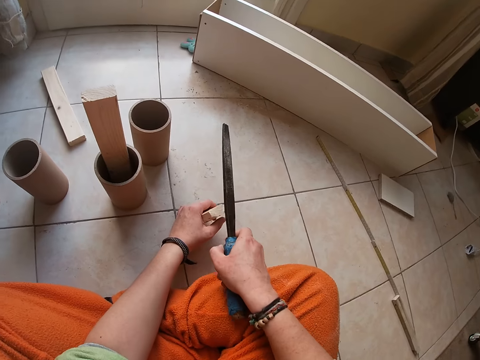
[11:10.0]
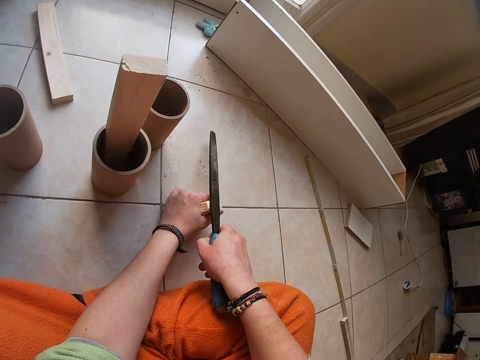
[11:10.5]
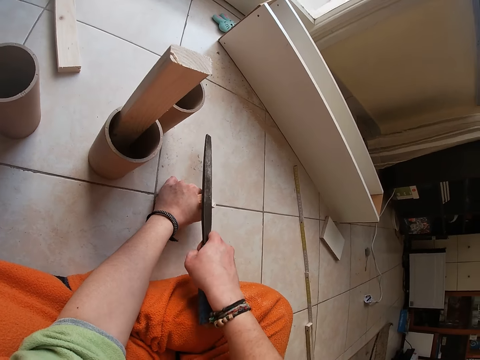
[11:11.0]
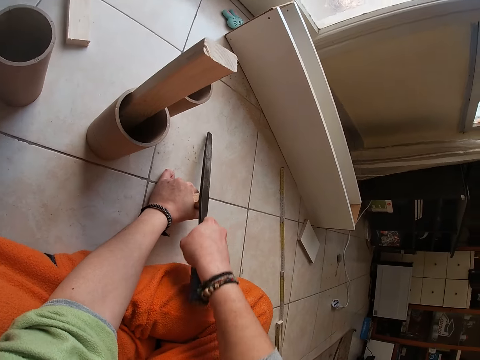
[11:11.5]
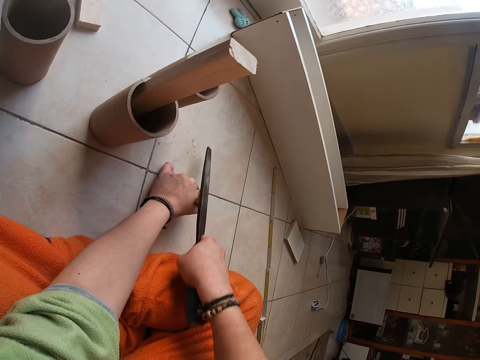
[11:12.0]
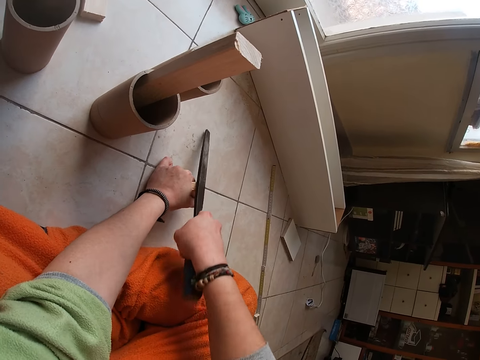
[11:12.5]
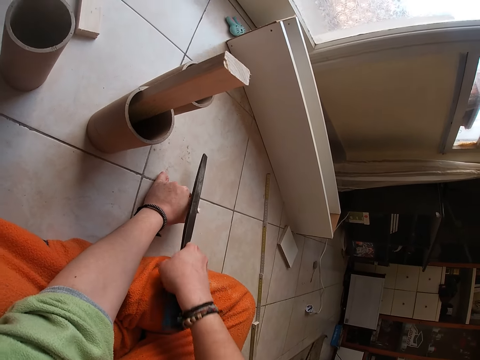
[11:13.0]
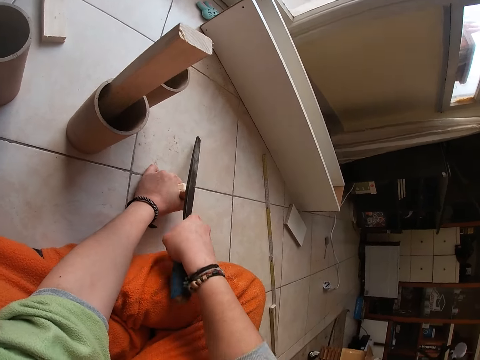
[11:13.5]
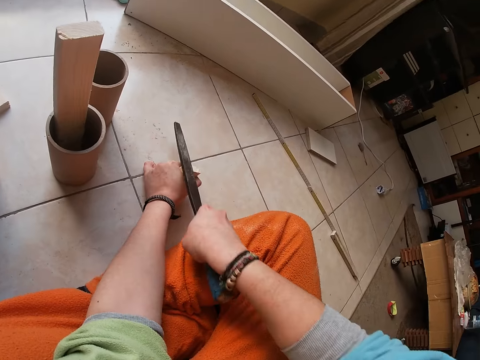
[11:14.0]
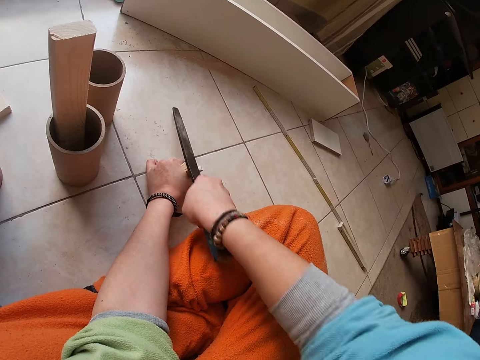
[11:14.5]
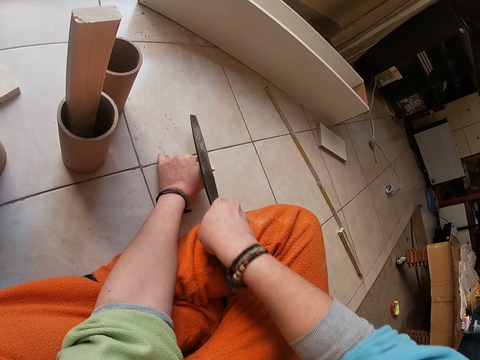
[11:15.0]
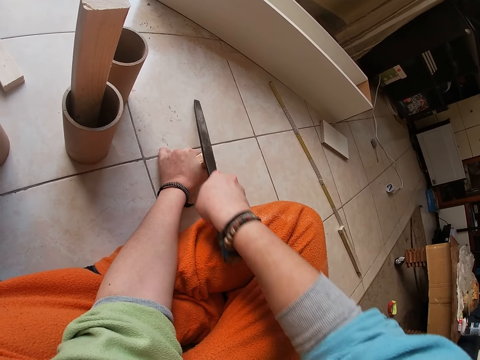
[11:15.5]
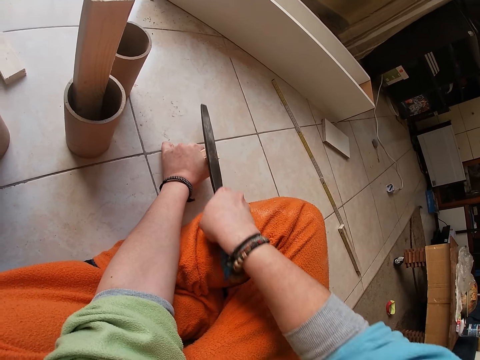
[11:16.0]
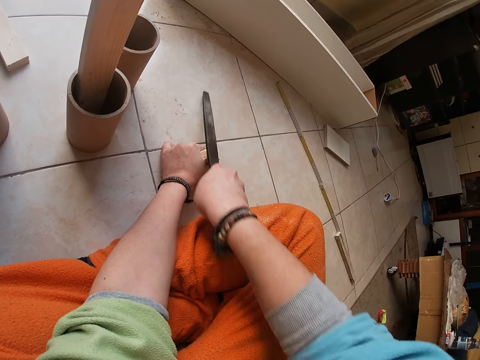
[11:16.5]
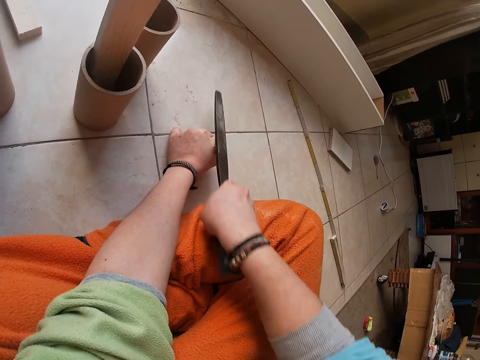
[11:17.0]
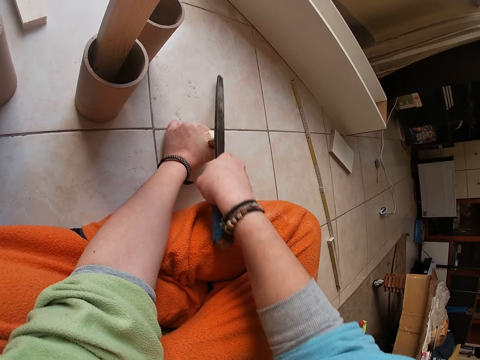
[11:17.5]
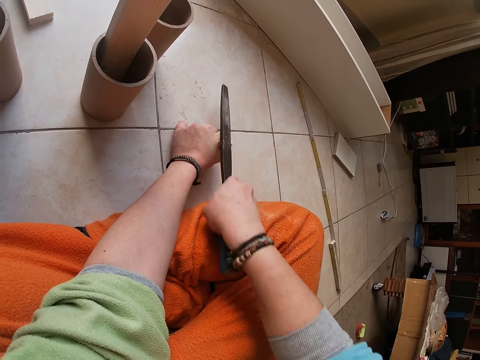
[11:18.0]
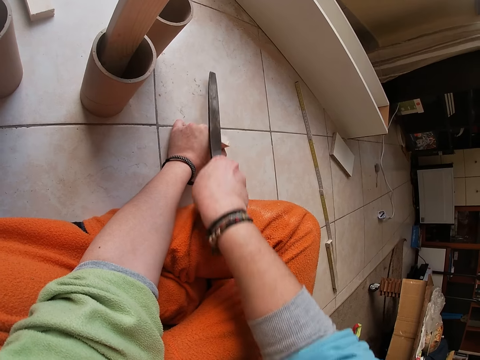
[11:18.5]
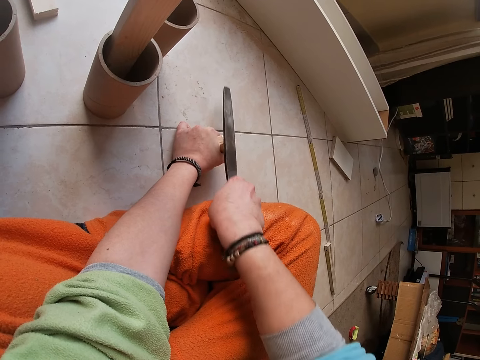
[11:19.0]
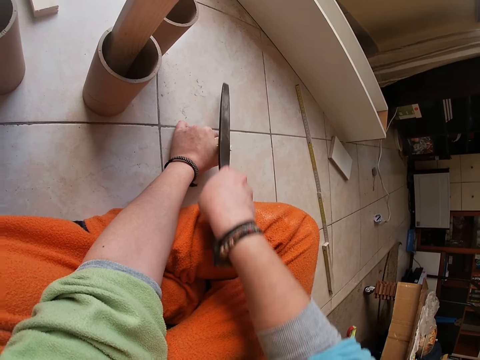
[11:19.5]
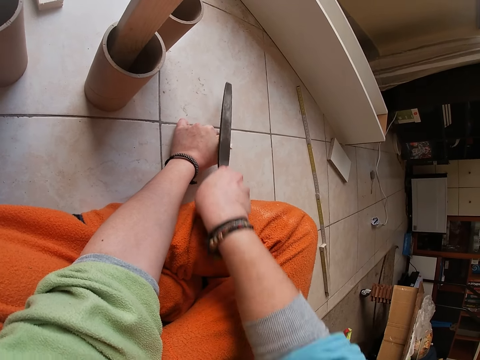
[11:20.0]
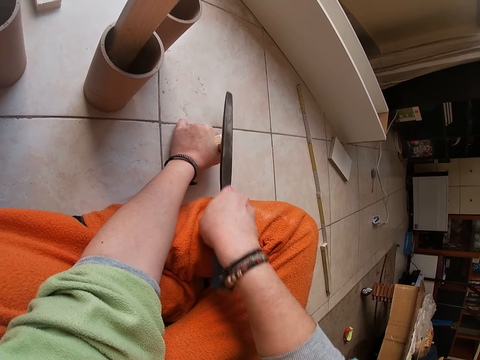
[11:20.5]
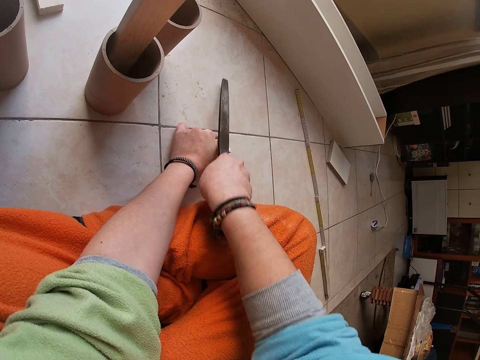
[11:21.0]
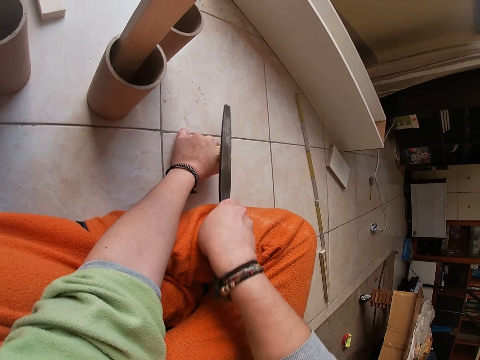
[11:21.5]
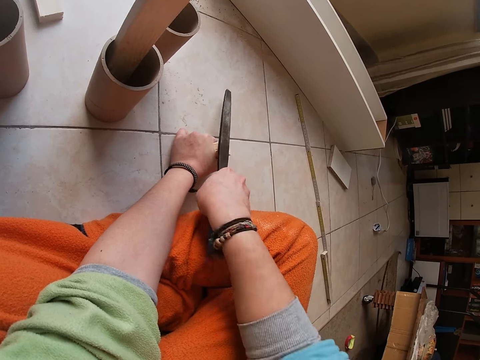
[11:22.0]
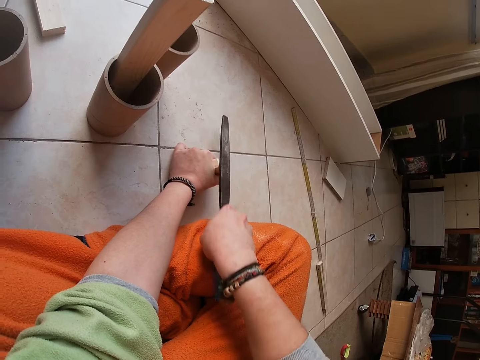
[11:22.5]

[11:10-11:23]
The camera wearer places her left hand on the floor with the piece of wood in it. She files the edges of the piece of wood with the filer in her right hand.

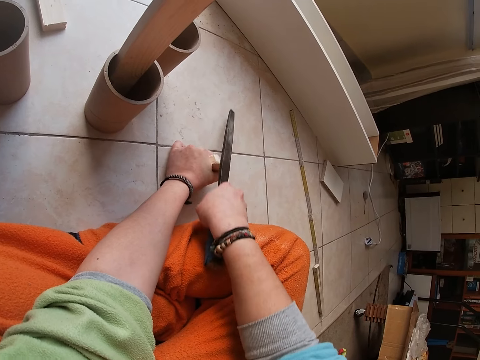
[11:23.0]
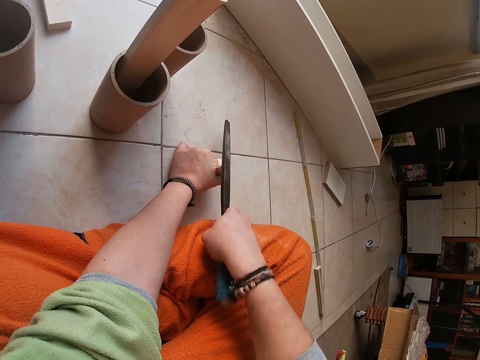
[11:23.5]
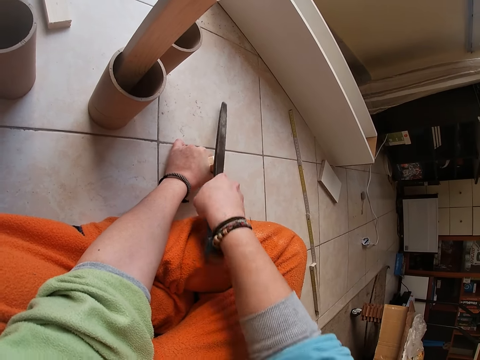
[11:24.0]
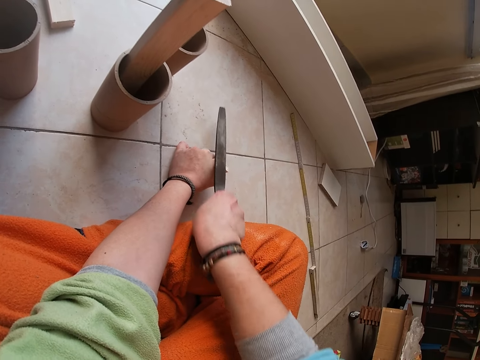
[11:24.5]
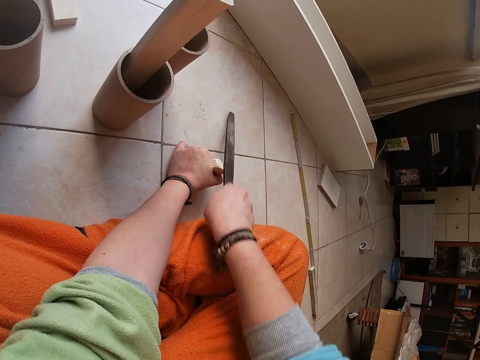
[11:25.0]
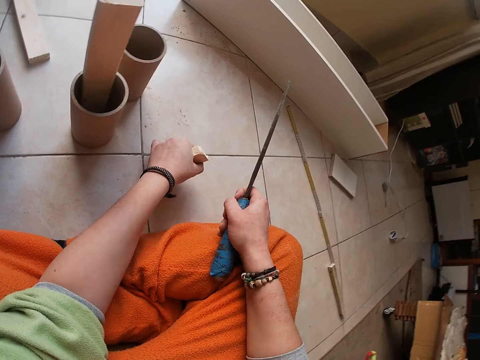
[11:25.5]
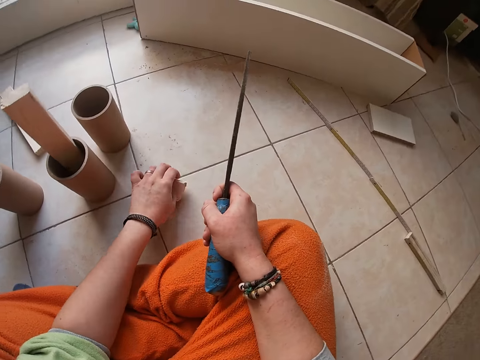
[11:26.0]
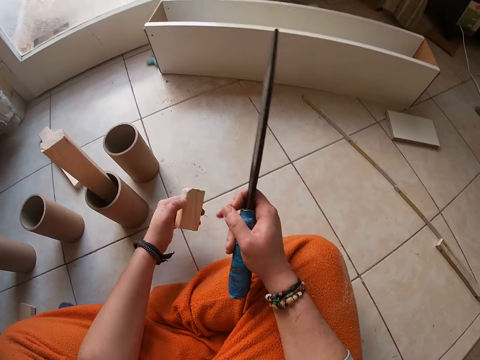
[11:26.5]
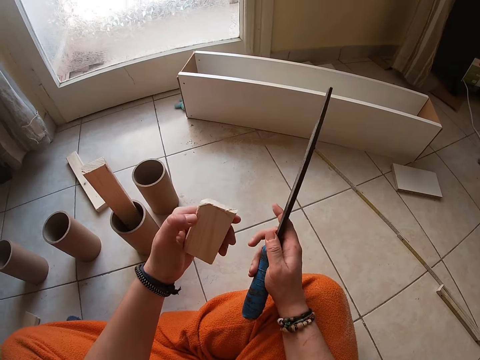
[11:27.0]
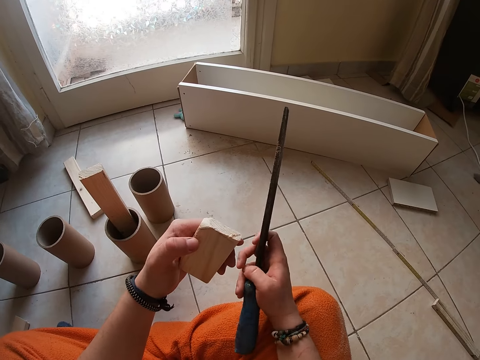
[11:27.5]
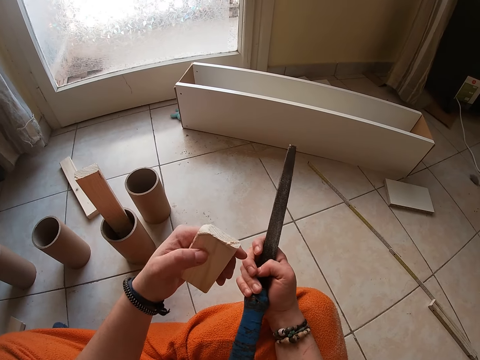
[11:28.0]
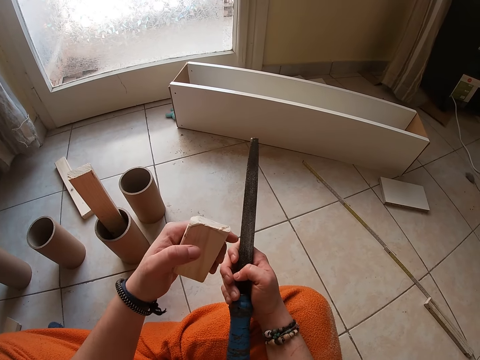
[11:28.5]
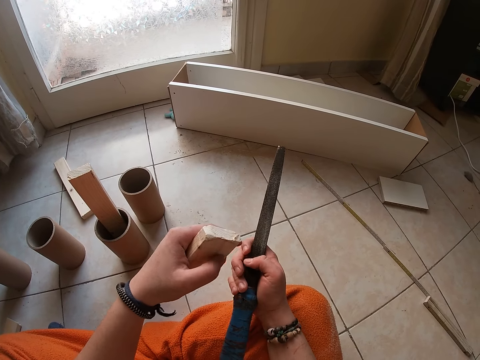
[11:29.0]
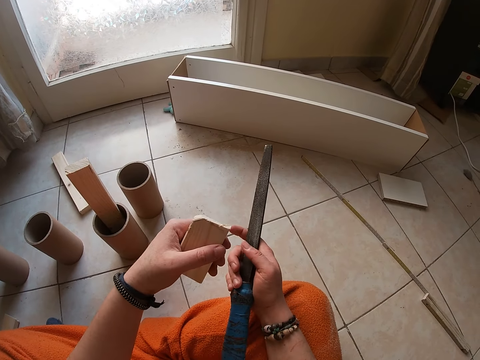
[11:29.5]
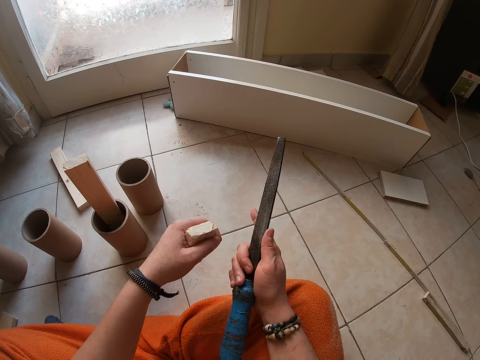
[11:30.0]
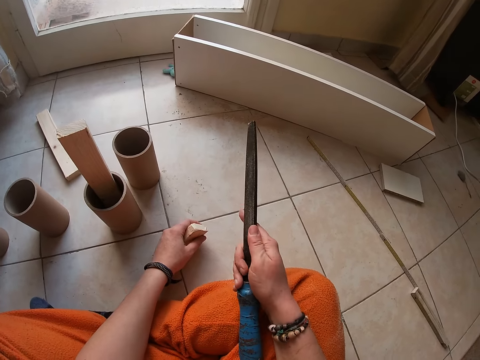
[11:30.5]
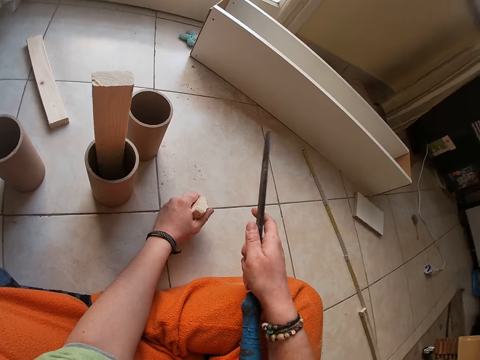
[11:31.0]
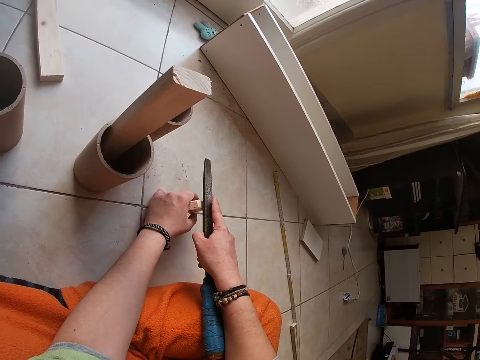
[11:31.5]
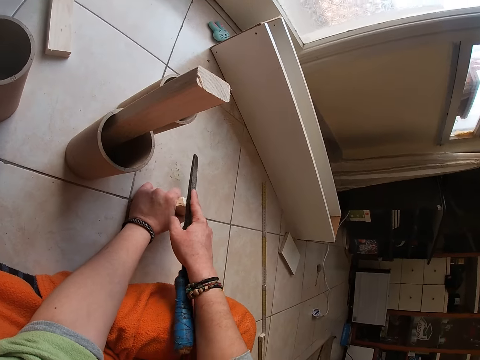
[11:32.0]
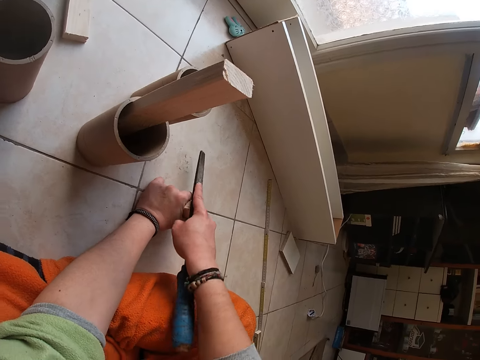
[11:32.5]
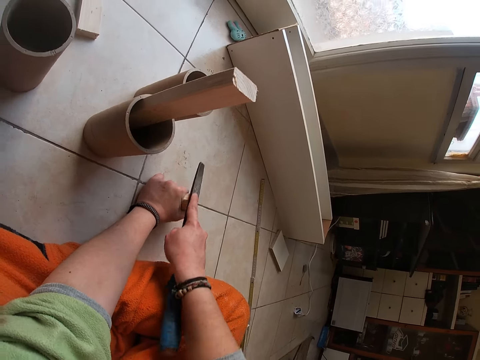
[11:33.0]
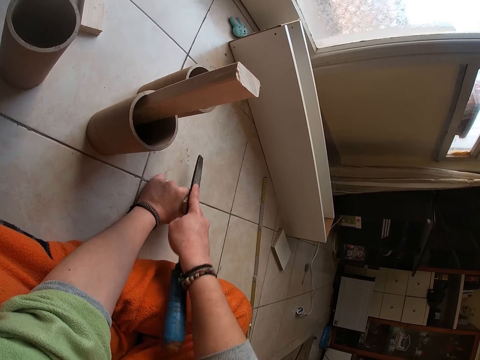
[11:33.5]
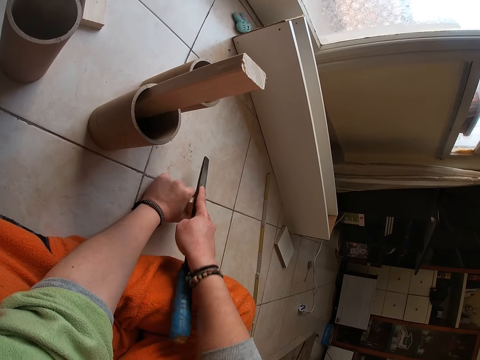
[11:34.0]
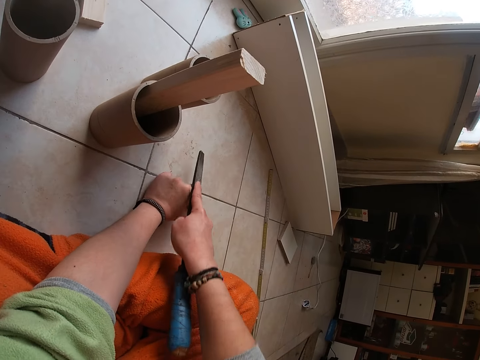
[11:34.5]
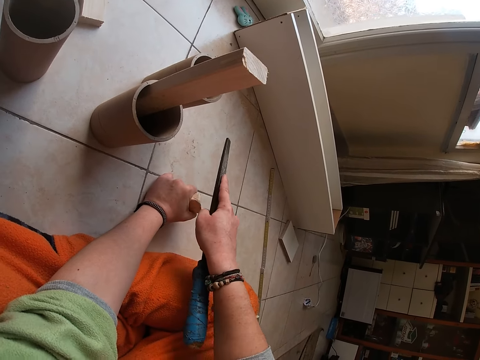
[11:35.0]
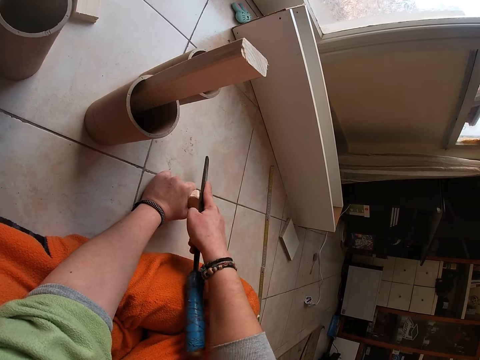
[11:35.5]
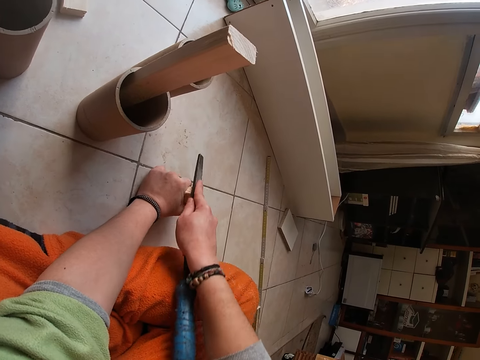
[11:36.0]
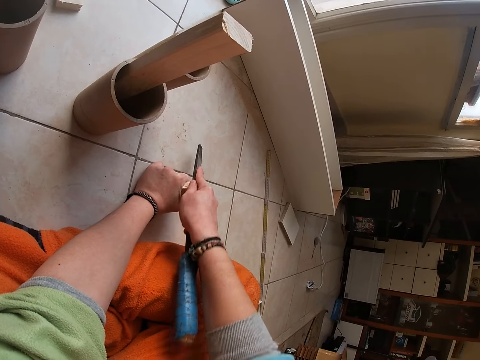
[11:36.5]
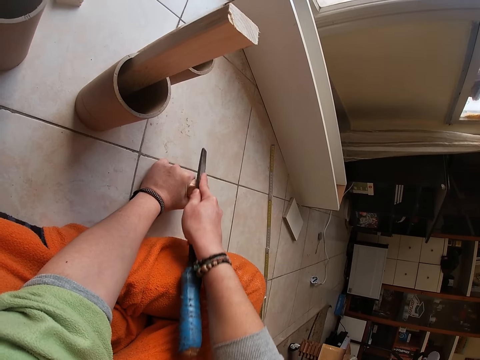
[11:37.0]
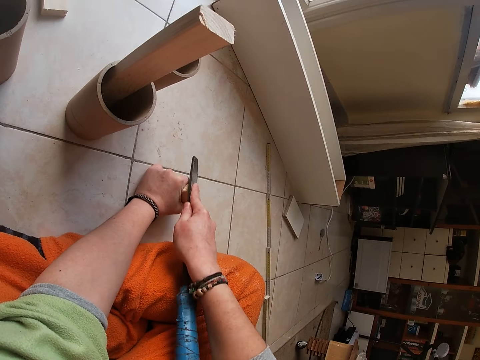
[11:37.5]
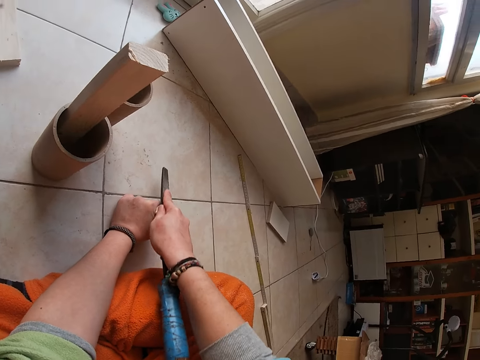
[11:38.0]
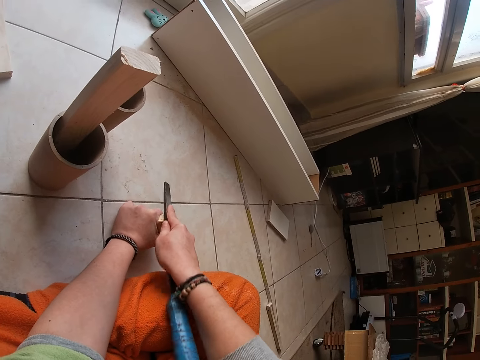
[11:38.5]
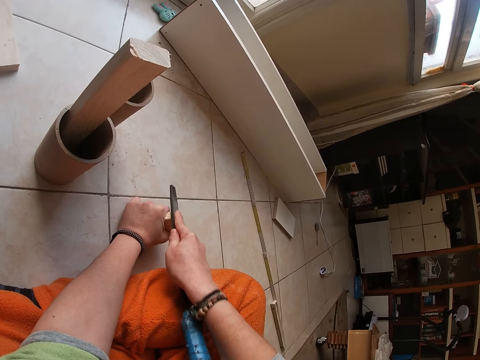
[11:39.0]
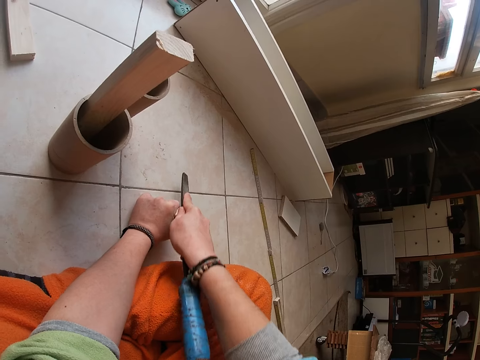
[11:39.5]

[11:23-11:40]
The camera wearer hits the piece of wood on the floor with her left hand. She picks up the piece of wood from the floor with her left hand. She looks at the piece of wood. She places her left hand on the floor with the piece of wood in it. She files the edges of the piece of wood with the filer in her right hand.
